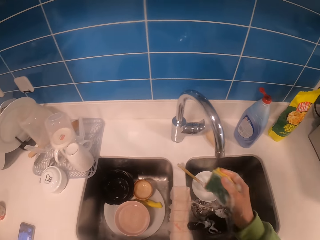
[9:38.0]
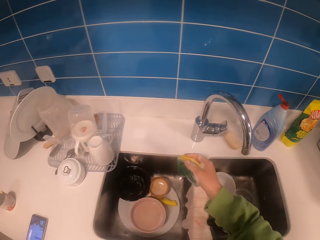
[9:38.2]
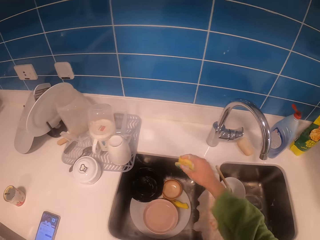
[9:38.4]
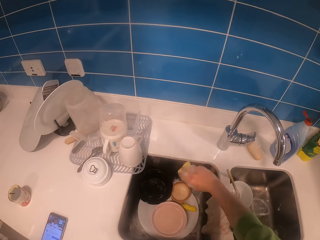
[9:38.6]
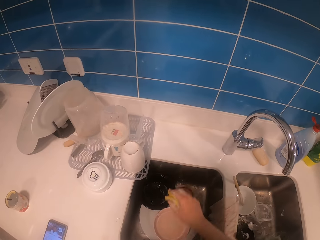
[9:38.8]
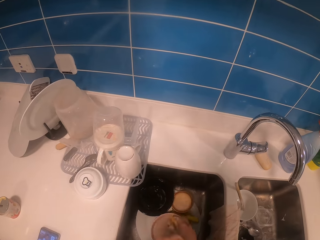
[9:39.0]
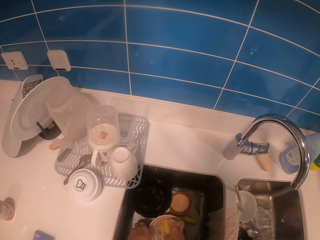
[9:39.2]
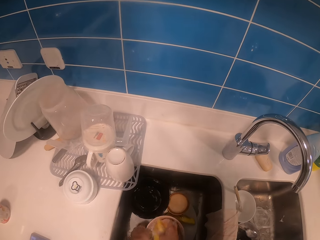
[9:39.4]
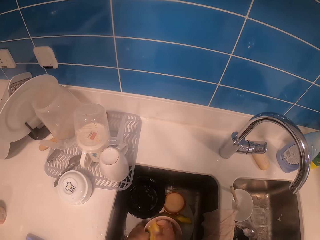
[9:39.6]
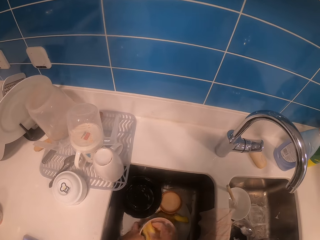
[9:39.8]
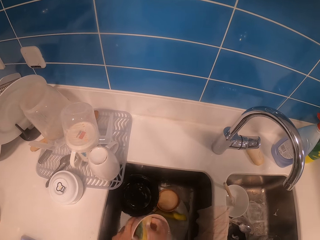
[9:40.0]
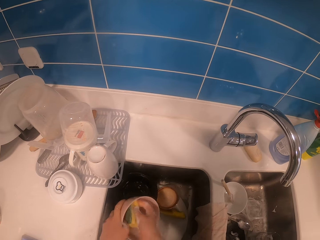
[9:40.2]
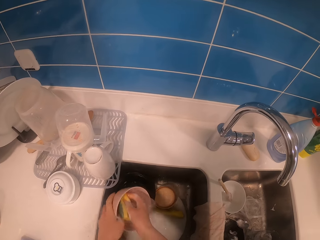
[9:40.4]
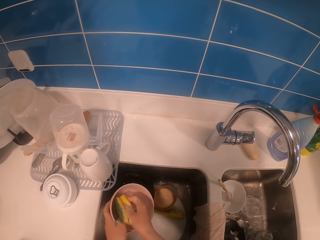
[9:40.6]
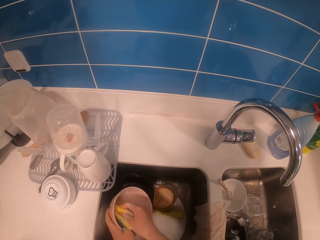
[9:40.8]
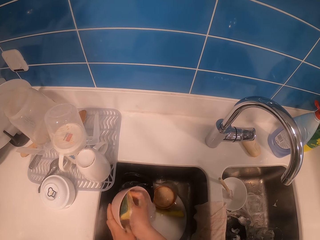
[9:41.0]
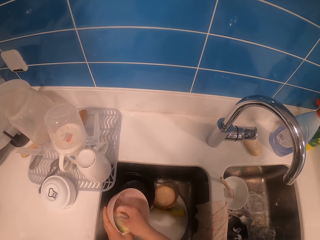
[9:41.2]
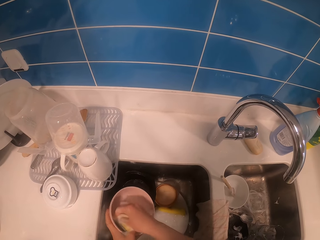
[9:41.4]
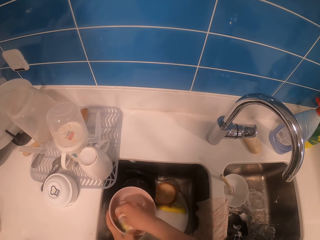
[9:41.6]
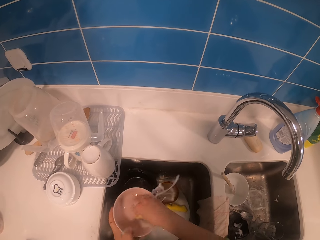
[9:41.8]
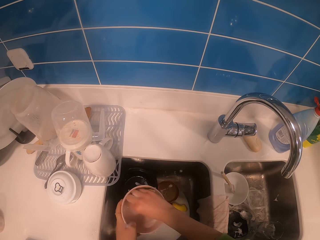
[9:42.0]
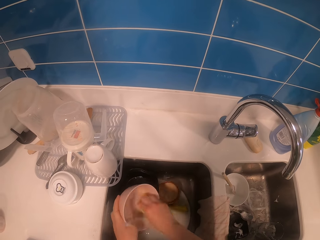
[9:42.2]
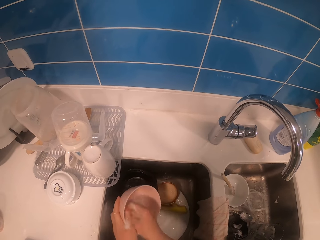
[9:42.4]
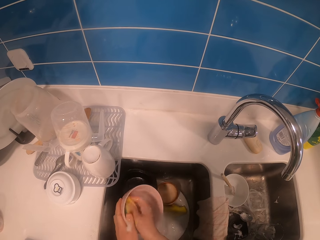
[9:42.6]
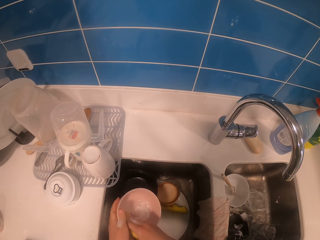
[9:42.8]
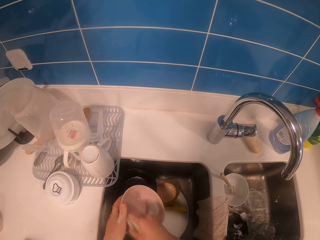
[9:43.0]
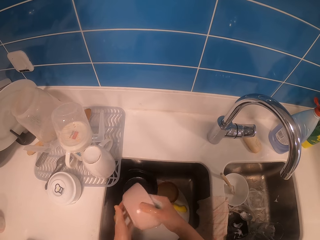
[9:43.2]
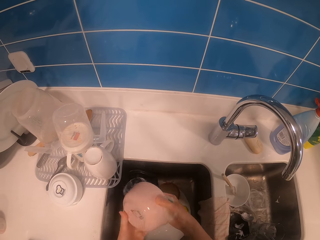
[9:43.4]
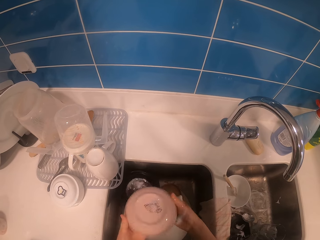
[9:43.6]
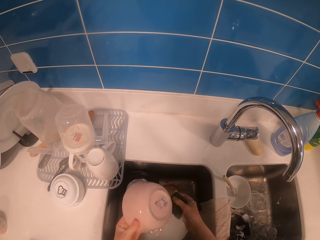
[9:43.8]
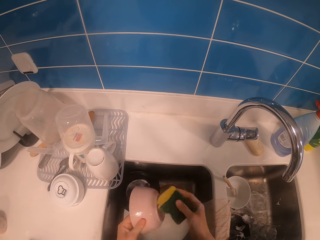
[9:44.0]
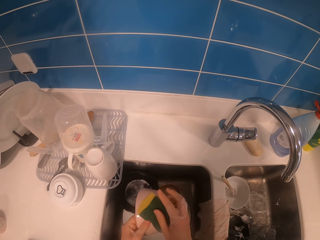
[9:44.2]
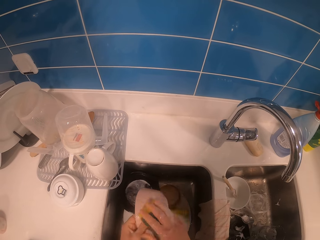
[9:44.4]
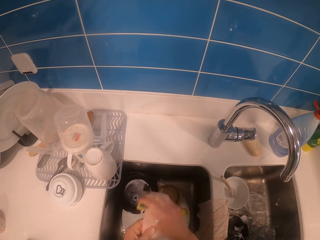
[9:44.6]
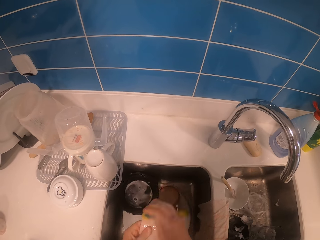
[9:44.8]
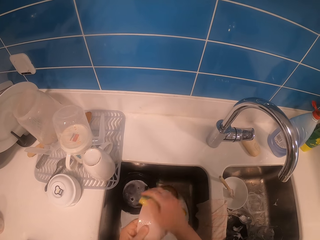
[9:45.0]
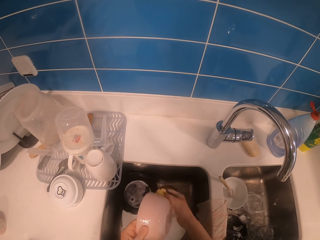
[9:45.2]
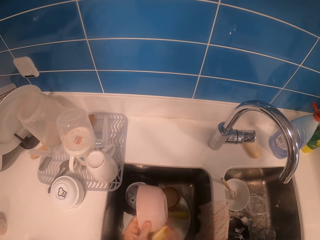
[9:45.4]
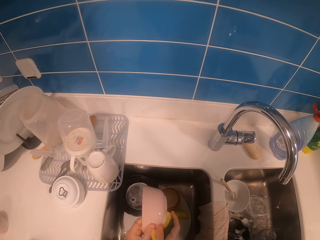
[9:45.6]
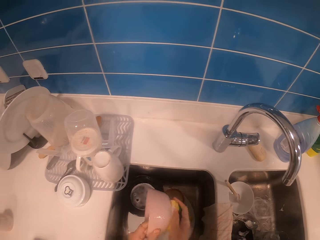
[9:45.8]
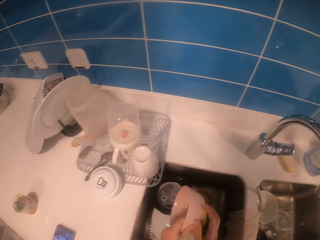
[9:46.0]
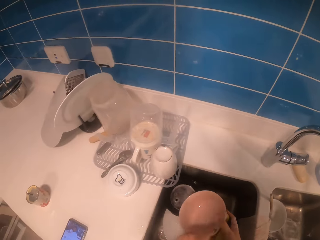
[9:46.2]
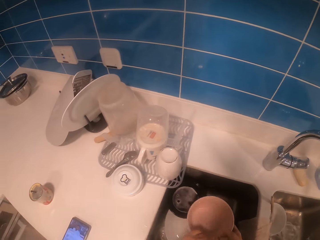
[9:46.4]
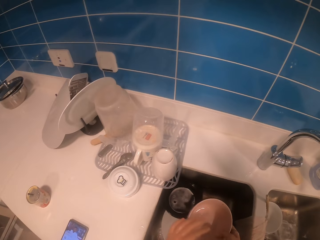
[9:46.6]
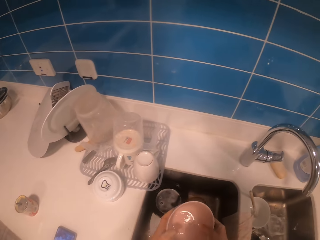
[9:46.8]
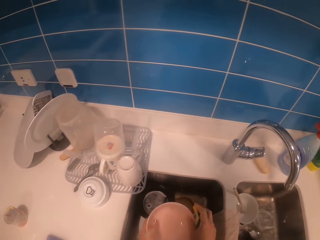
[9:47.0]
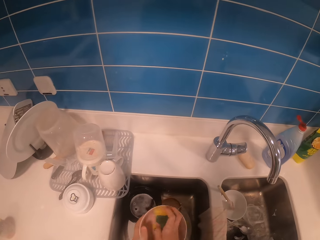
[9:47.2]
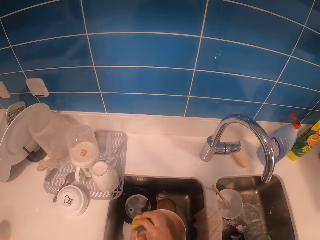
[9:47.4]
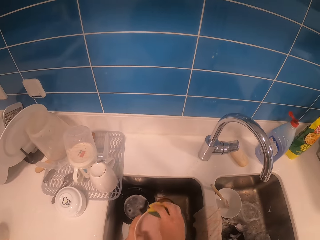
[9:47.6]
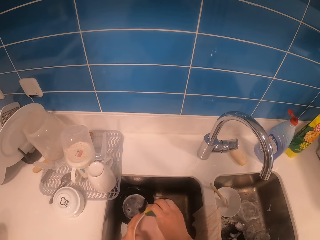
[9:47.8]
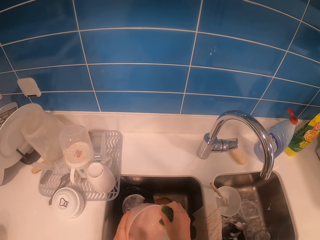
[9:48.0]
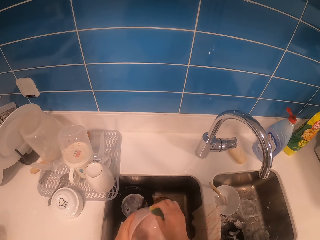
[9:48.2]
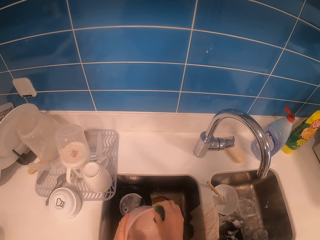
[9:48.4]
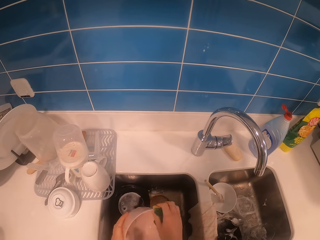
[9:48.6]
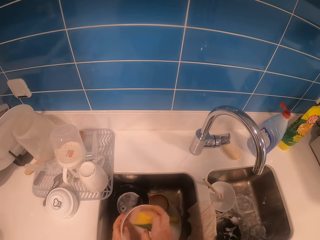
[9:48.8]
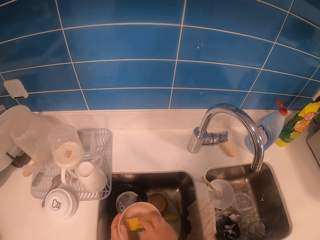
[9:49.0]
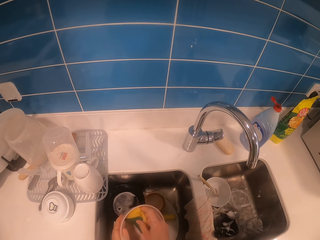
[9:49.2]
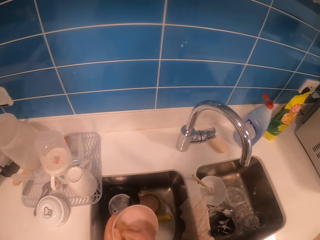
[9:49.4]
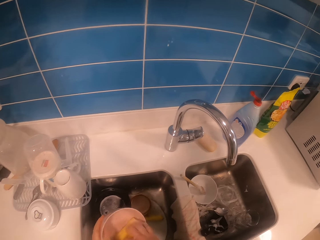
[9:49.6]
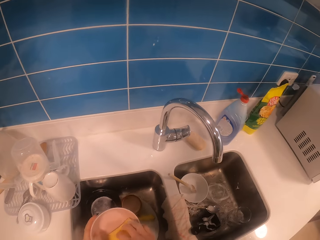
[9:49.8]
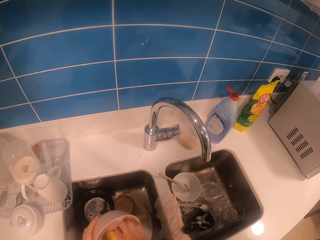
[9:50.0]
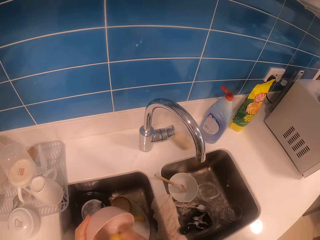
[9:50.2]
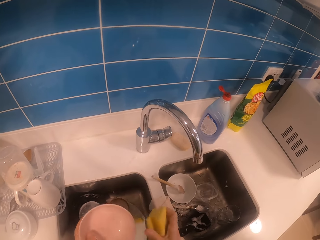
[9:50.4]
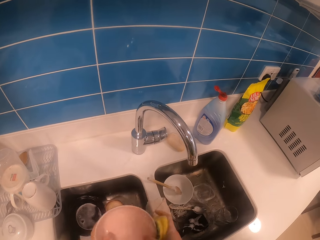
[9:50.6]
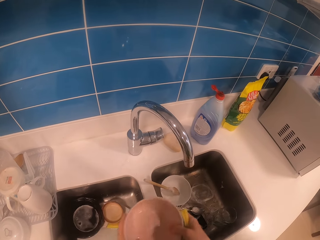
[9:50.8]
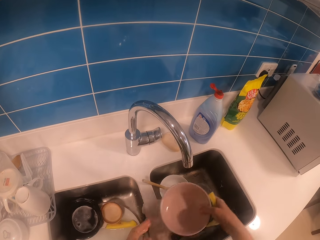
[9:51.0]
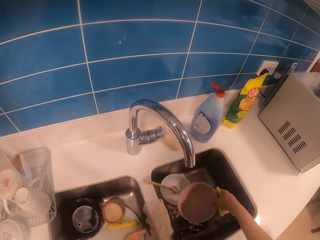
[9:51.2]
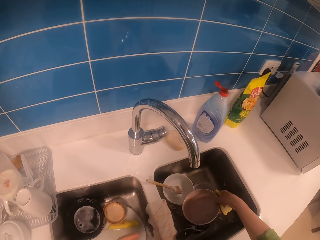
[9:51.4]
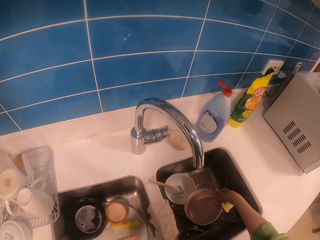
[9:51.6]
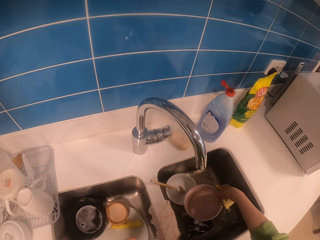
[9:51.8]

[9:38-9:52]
The camera wearer puts down a spoon in the sink. They fold their sweater. They pick up a bowl from the sink. They clean the bowl with a scrubber. They flip the bowl with both hands in the sink. They clean the bowl with the scrubber. They put down the bowl in the sink.

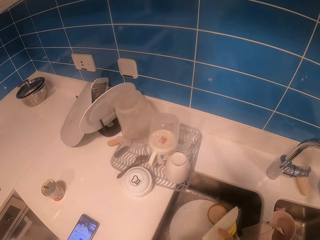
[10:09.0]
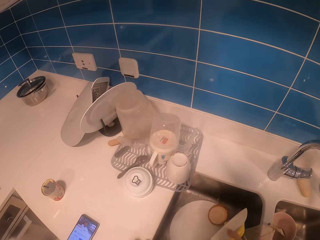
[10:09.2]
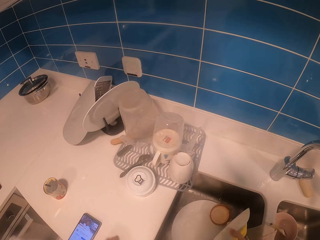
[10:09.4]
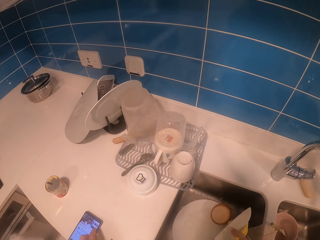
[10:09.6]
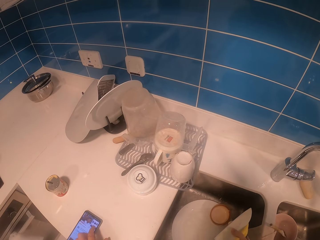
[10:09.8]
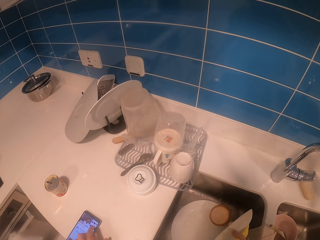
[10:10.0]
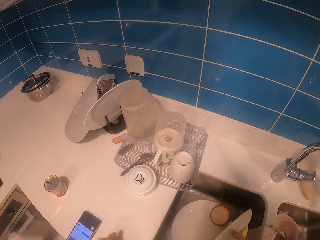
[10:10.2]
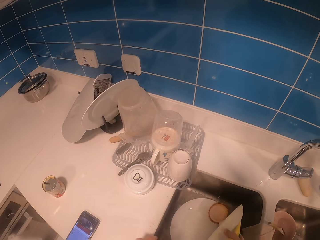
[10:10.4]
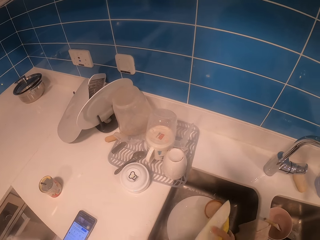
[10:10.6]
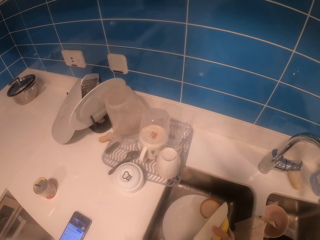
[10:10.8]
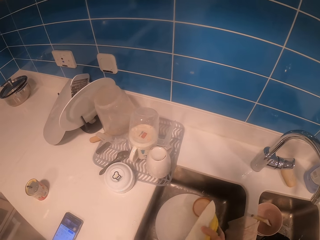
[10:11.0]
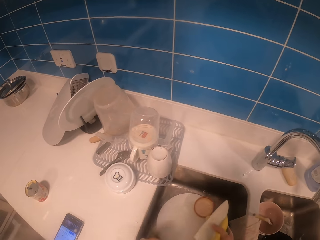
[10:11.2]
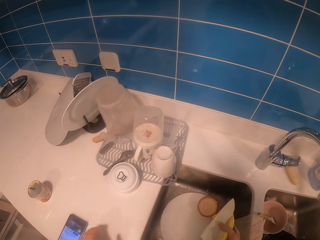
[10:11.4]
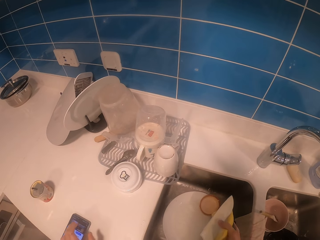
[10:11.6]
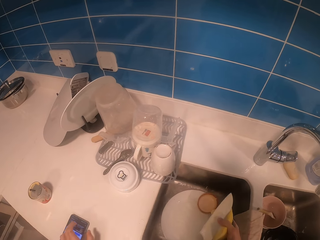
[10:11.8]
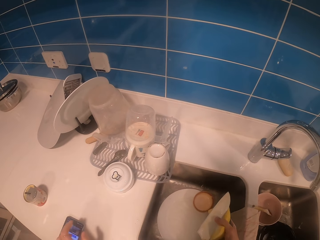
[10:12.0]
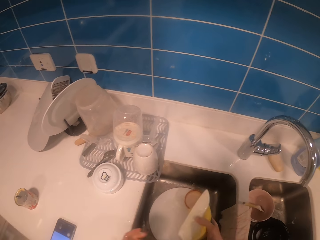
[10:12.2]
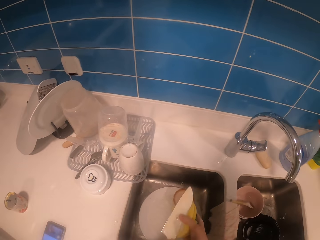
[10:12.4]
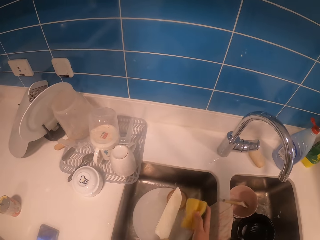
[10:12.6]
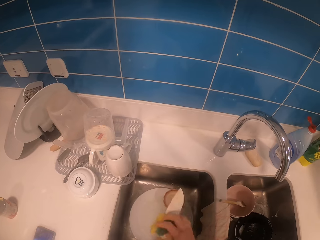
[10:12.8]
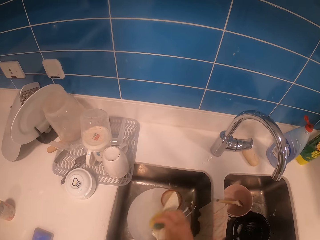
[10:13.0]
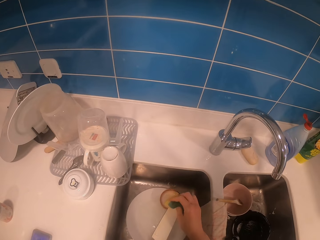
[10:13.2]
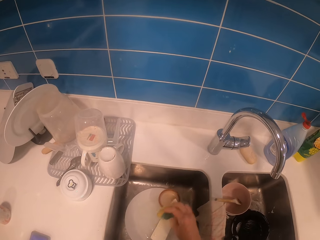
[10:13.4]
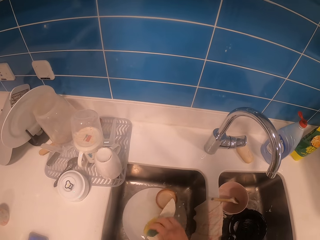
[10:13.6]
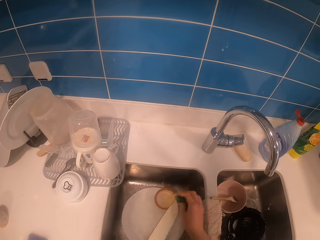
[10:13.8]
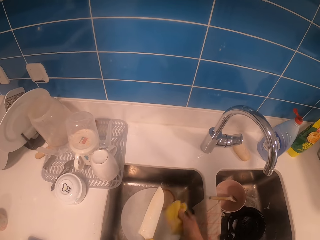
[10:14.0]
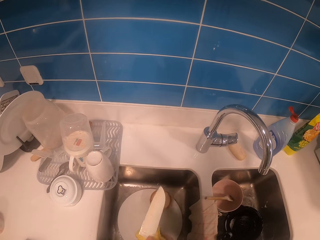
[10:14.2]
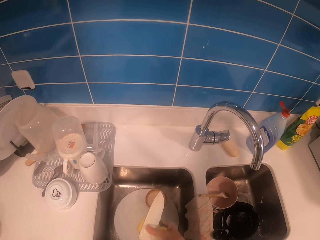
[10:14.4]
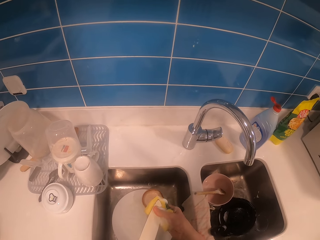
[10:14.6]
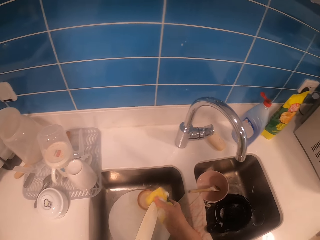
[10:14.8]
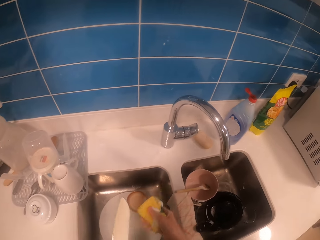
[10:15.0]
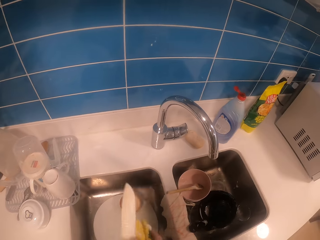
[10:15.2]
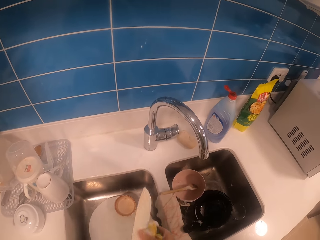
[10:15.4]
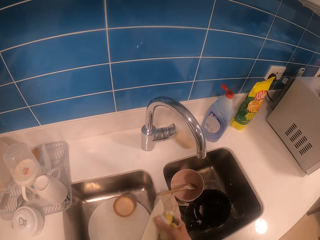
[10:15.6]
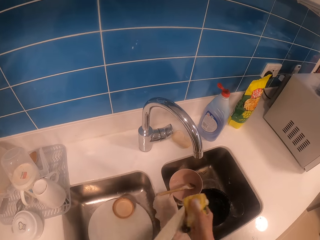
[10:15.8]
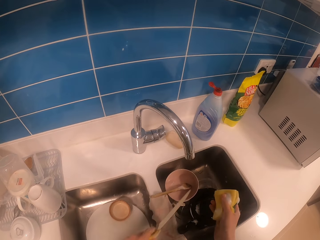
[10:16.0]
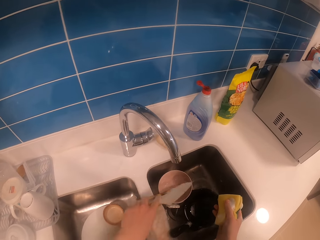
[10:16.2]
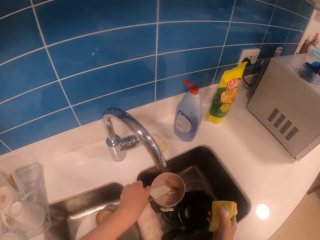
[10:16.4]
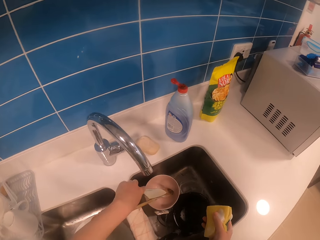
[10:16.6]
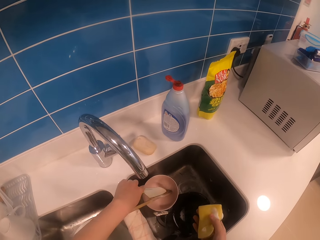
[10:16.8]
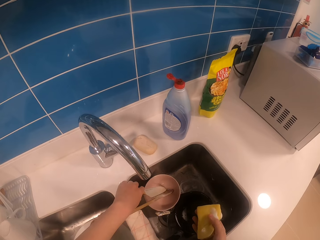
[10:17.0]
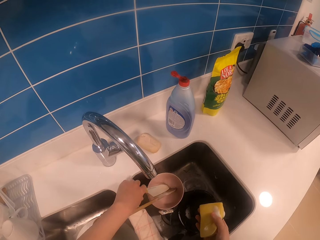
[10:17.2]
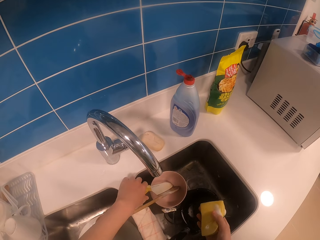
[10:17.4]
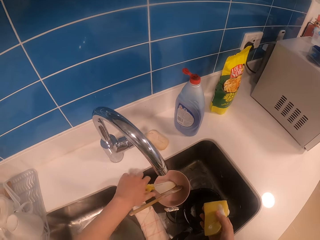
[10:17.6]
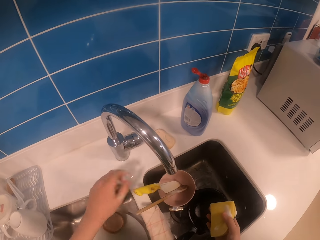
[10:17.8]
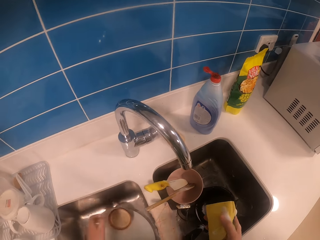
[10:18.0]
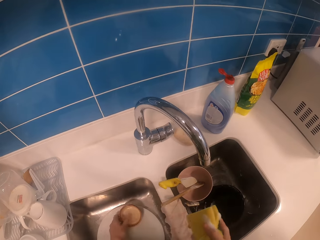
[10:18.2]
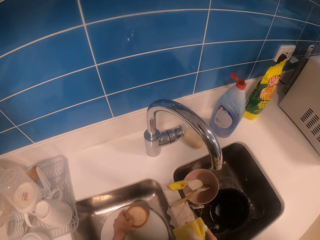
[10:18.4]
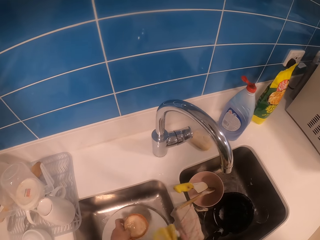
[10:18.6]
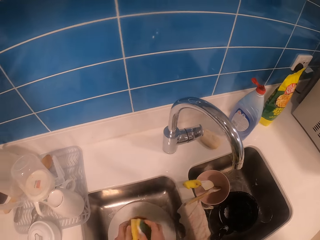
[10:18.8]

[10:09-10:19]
The camera wearer operates a phone with her hand. She touches the phone with the left hand. She touches it again. She cleans a knife with a scrubber. She places the knife in the sink with the left hand.
